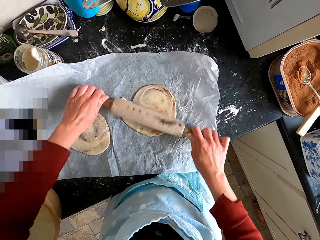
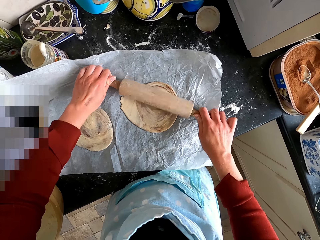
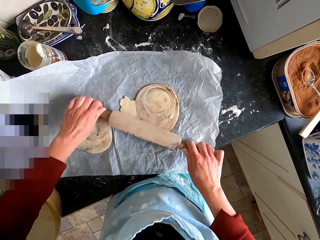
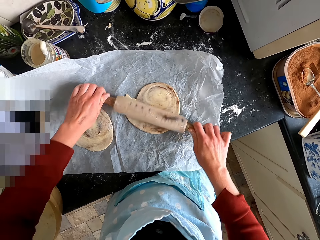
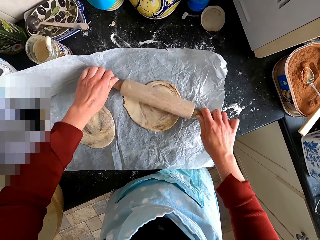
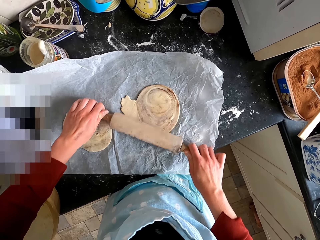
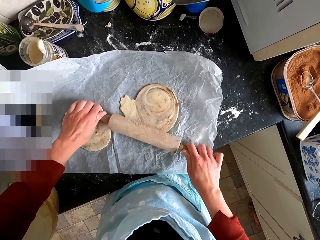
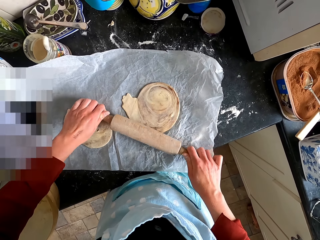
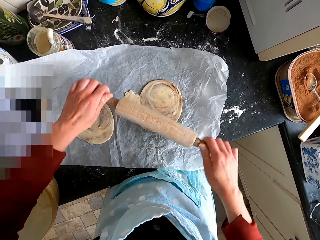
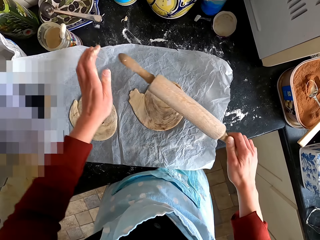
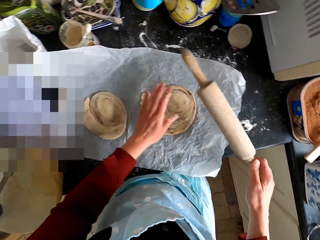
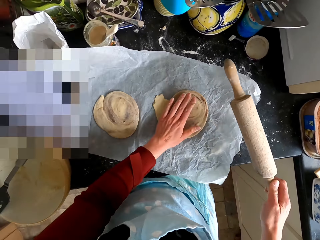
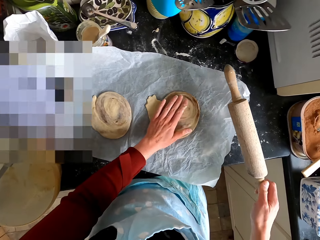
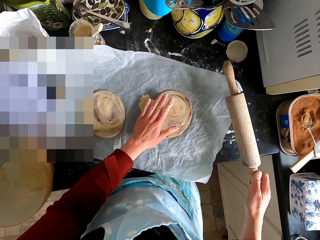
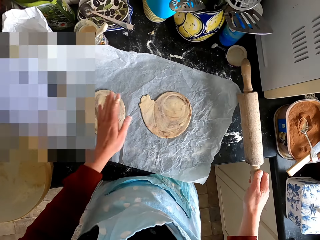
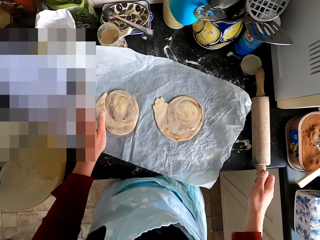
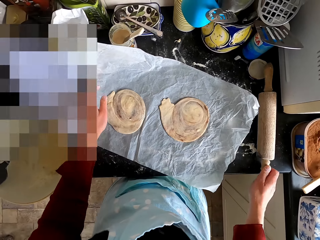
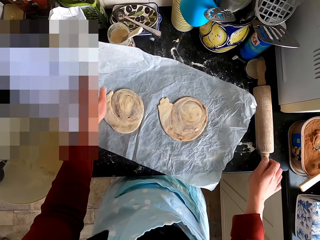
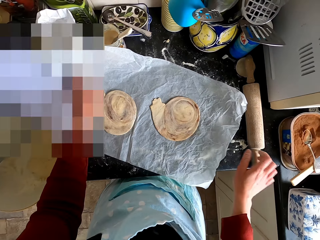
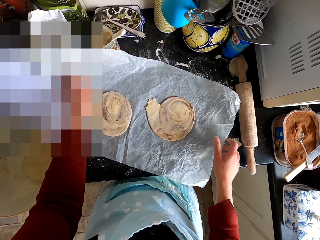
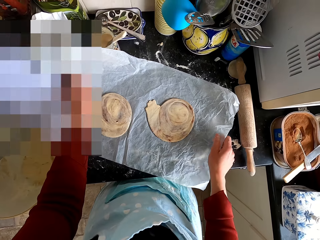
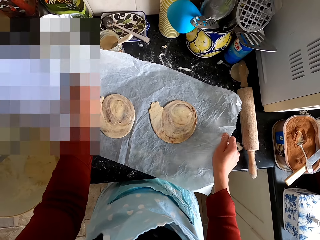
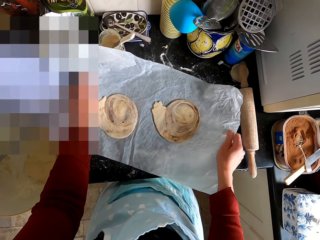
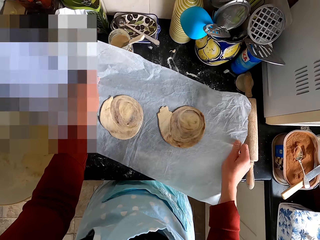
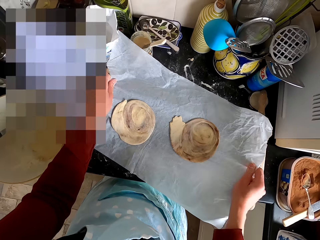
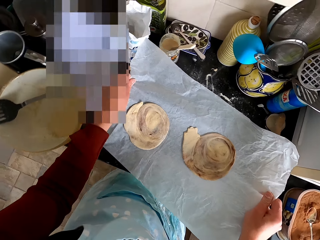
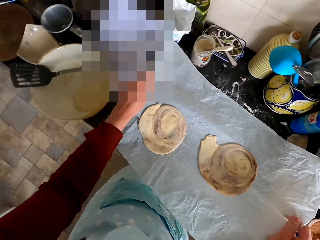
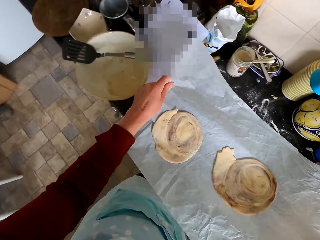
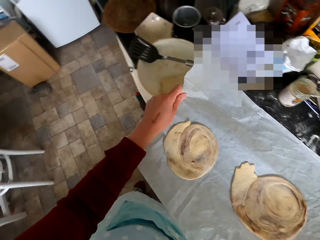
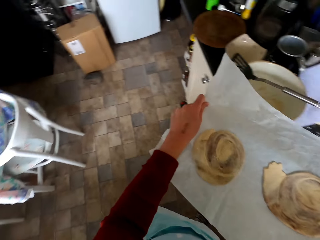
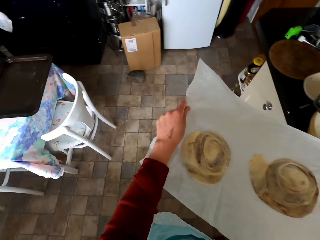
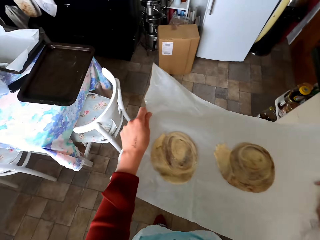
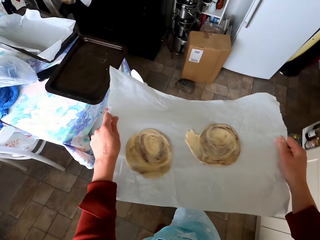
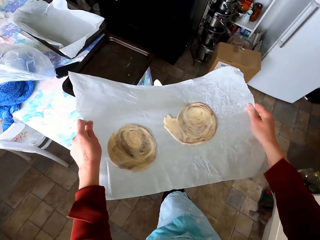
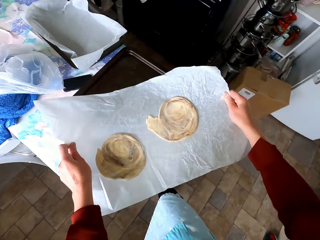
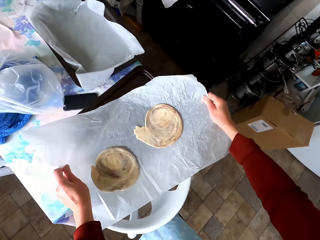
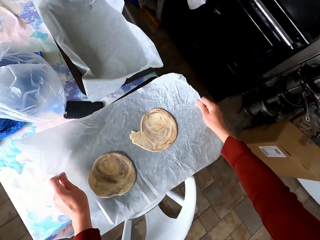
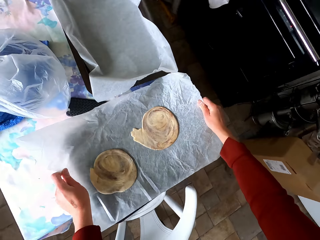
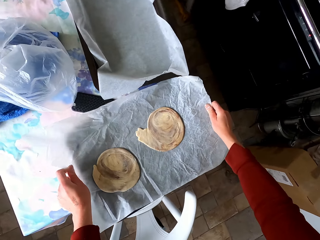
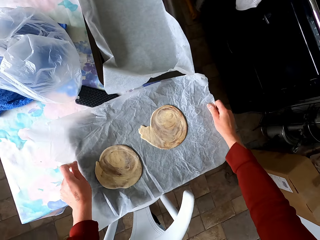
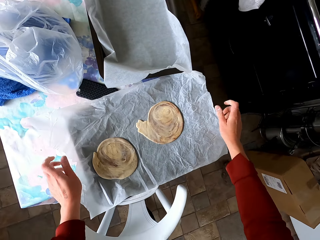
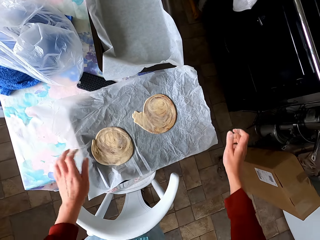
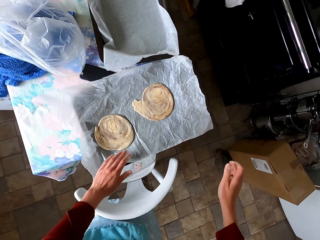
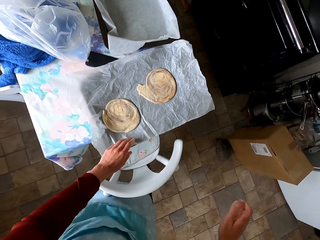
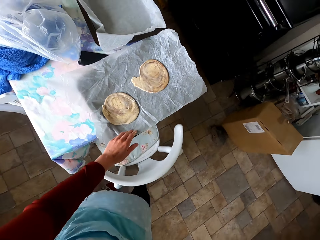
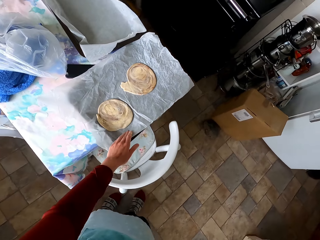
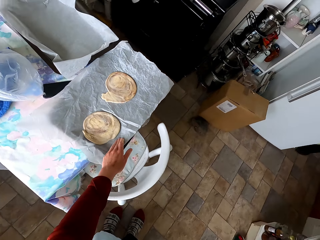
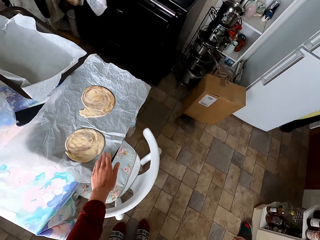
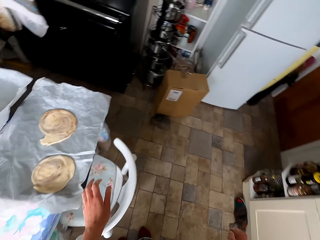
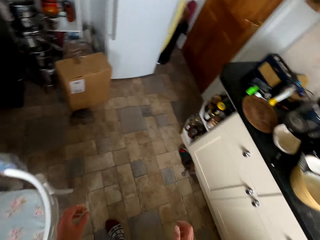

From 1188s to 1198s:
The camera wearer touches the dough. They put the rolling pin on the kitchen counter. They lift the parchment paper from the counter top. They walk across the kitchen. They put the parchment paper on the tray. They turn around.

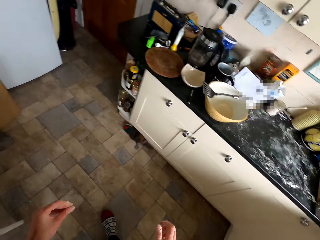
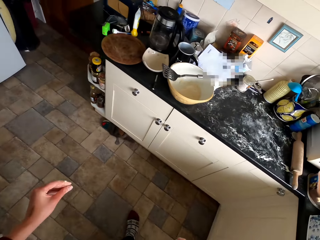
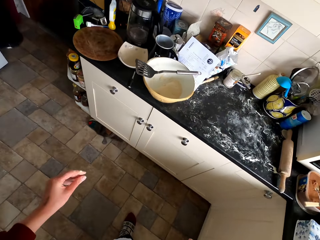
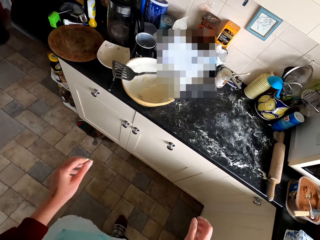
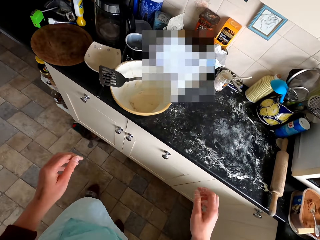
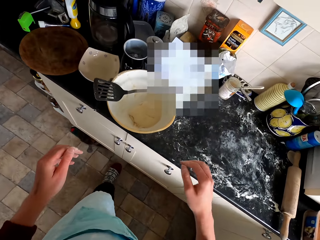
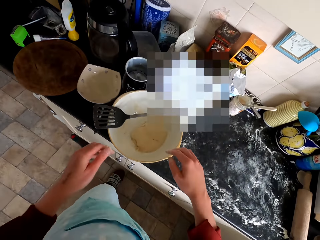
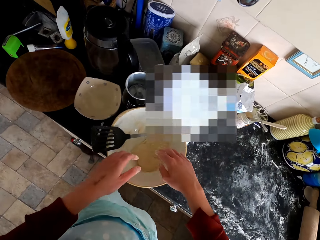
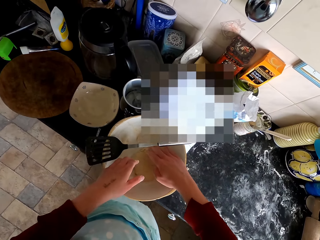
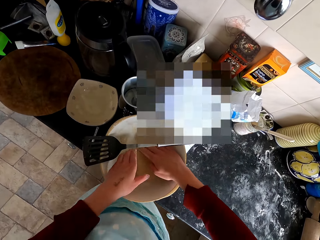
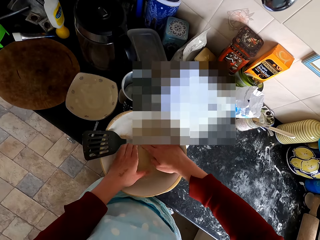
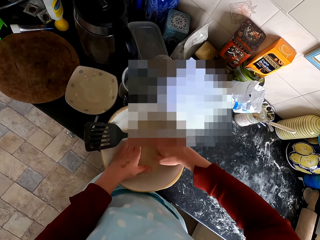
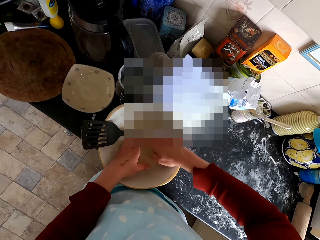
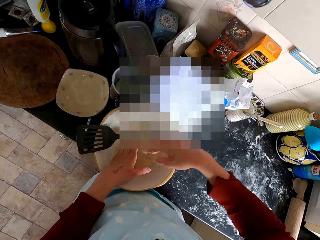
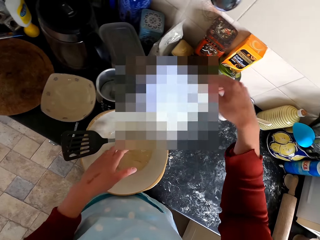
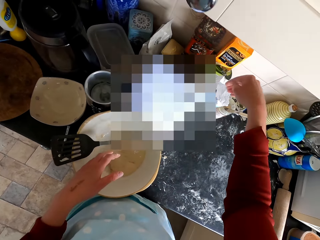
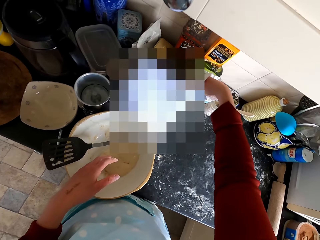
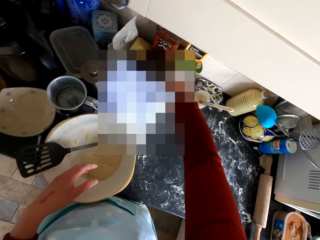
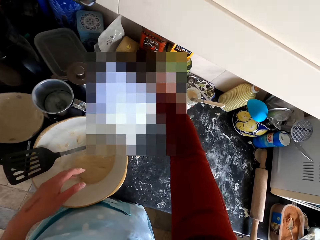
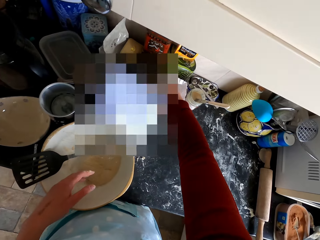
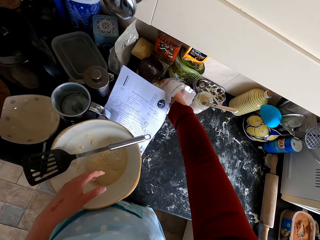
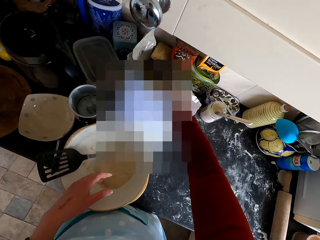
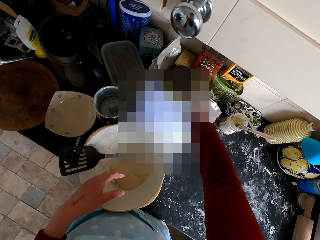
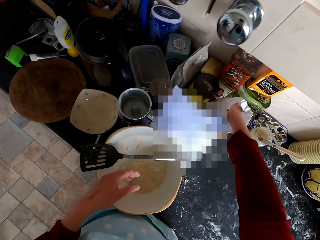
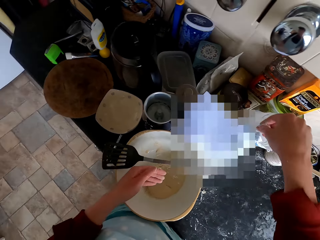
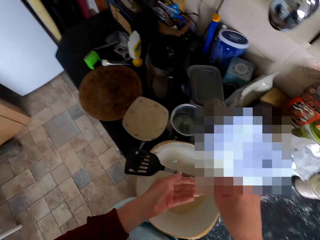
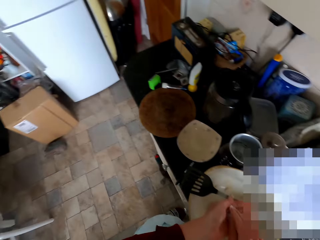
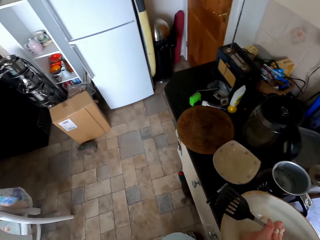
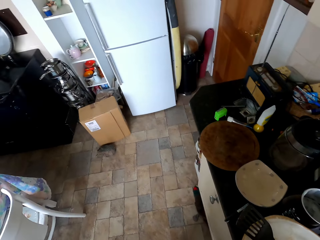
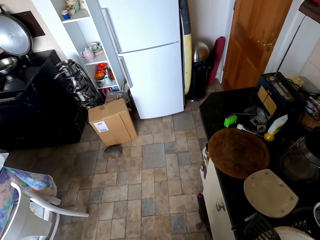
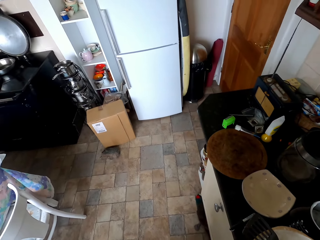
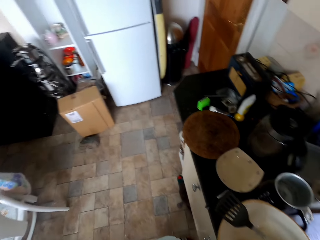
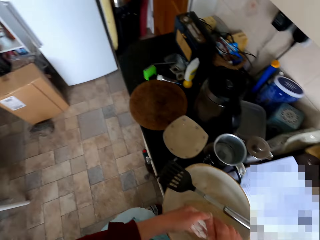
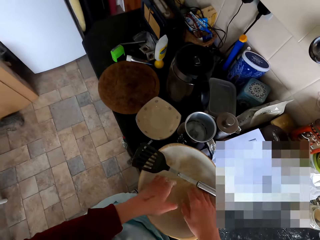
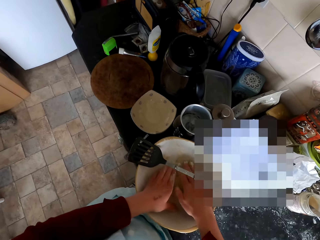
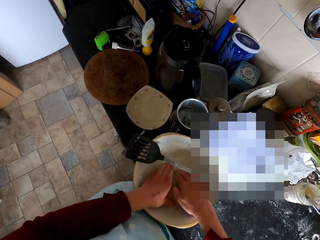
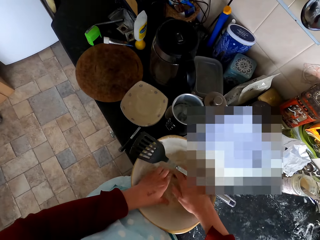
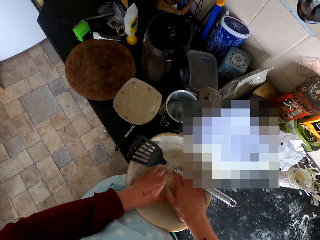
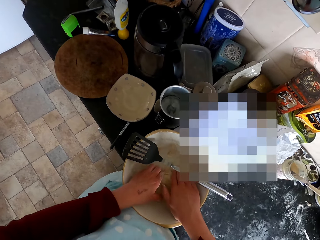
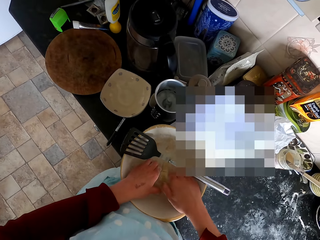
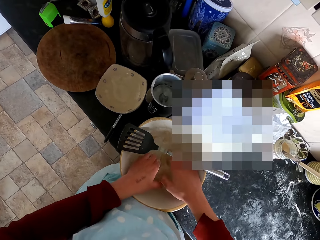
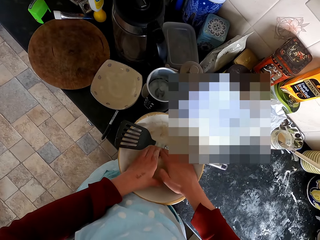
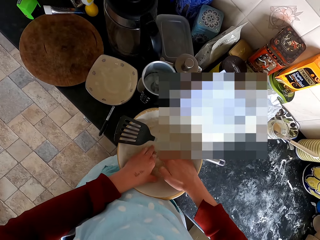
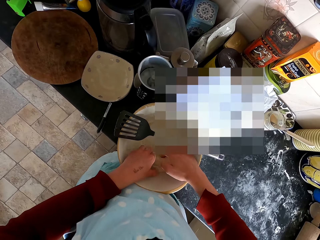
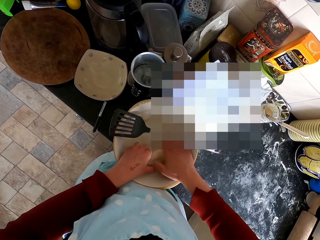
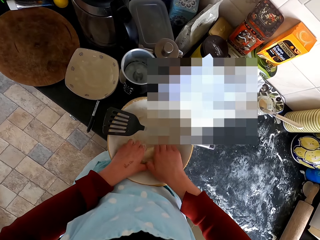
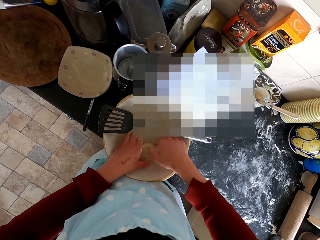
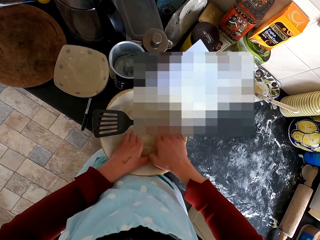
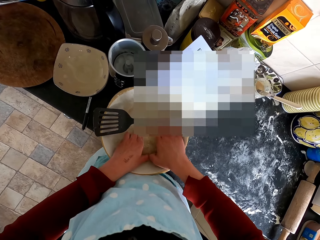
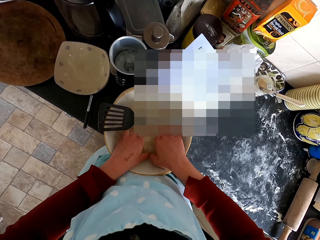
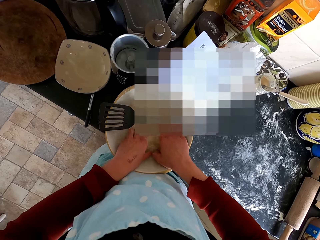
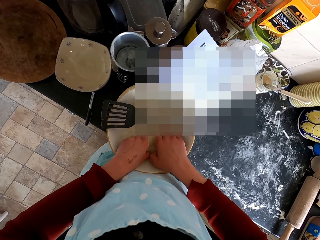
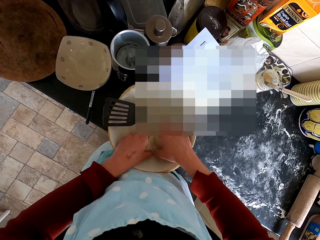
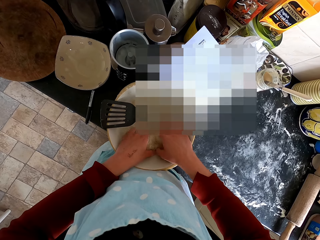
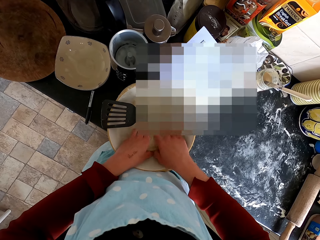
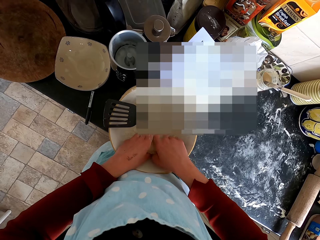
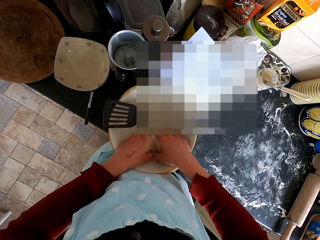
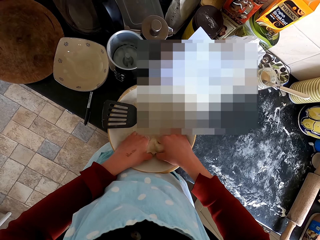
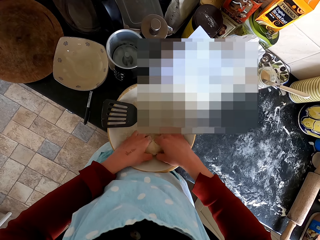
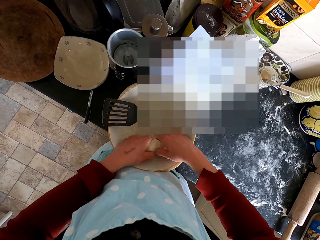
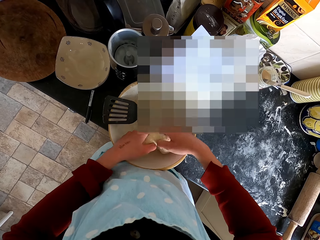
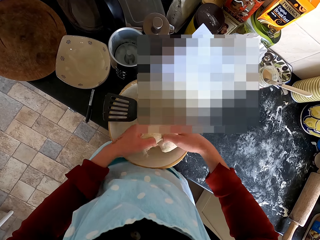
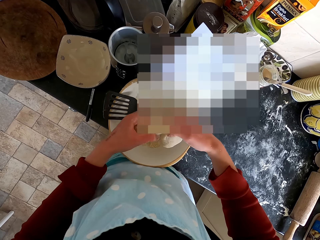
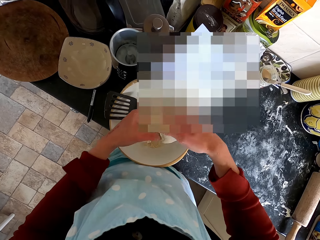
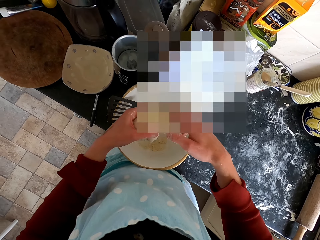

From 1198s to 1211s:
The camera wearer walks across the kitchen. He dips his hands in the bowl. He picks up dough from the bowl. He scoops flour from the bag. He spreads the flour on the dough in the bowl. He looks around. He removes the dough from the bowl.
